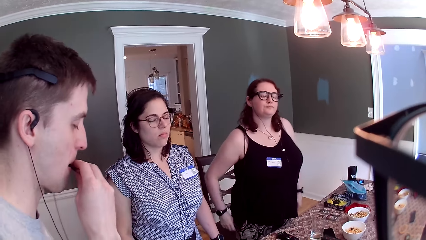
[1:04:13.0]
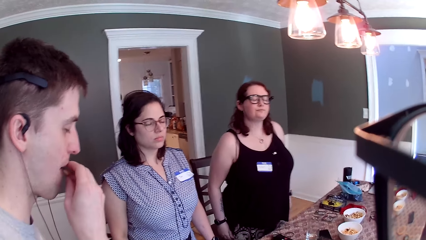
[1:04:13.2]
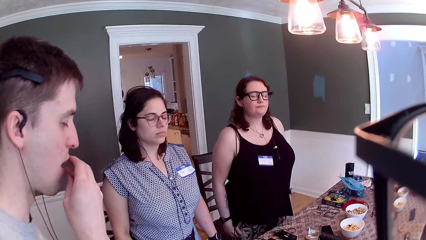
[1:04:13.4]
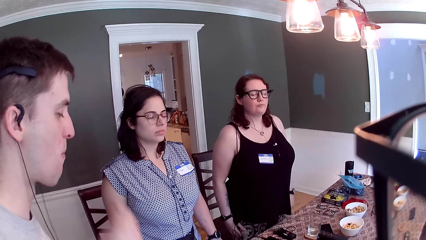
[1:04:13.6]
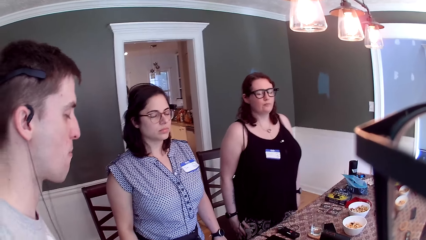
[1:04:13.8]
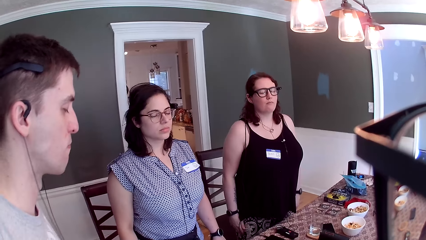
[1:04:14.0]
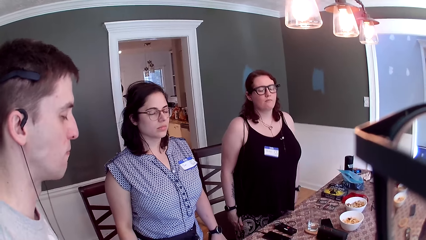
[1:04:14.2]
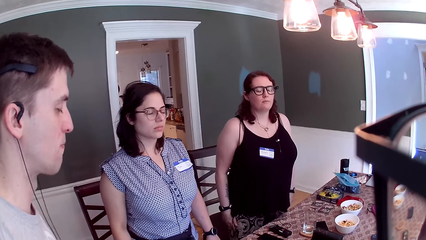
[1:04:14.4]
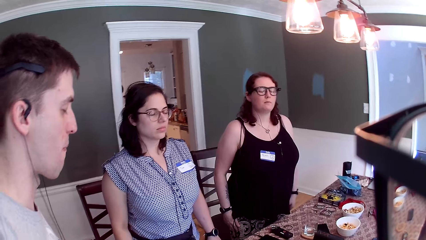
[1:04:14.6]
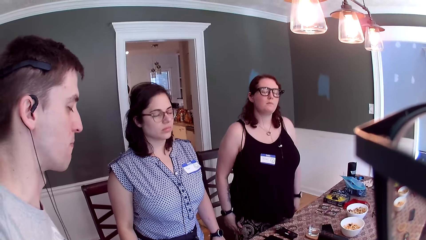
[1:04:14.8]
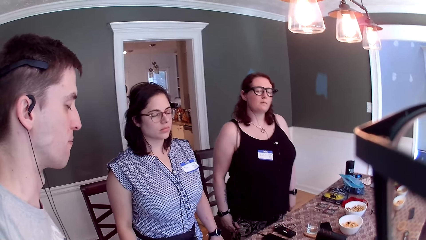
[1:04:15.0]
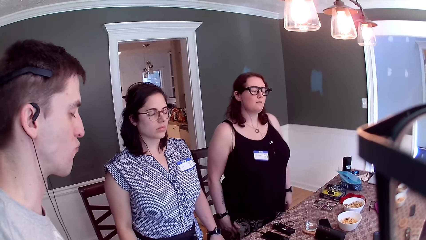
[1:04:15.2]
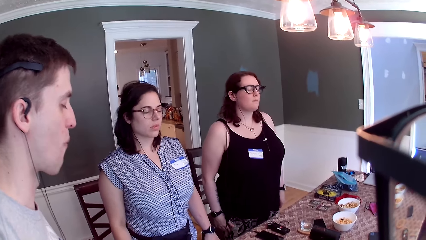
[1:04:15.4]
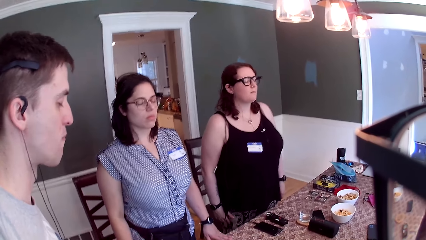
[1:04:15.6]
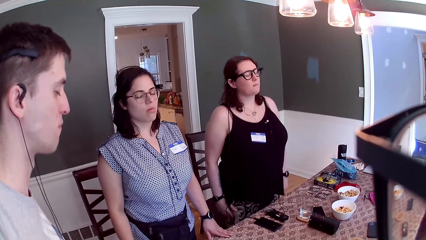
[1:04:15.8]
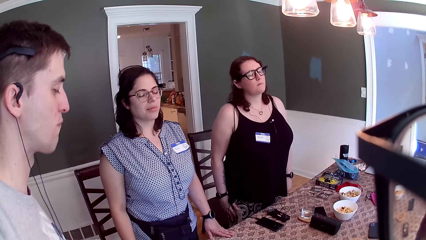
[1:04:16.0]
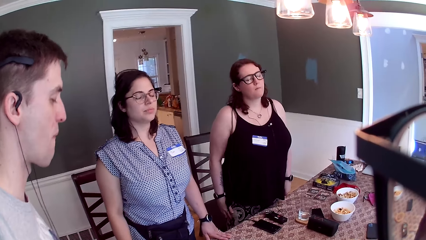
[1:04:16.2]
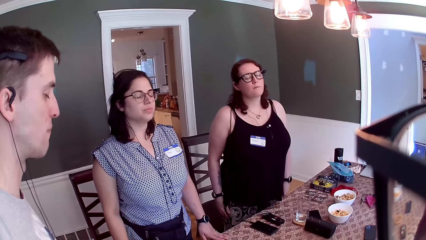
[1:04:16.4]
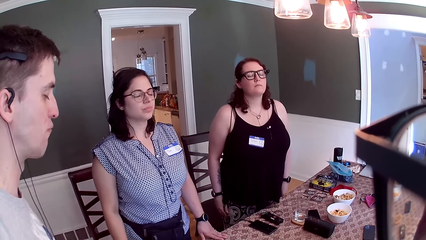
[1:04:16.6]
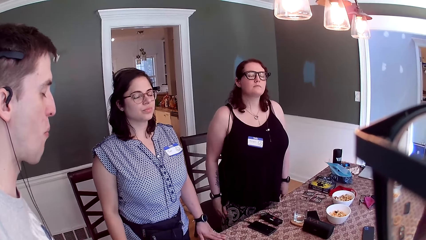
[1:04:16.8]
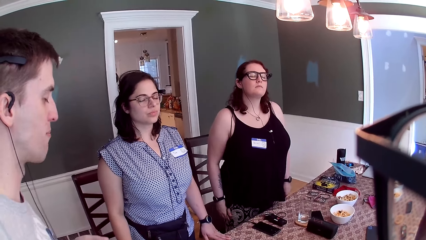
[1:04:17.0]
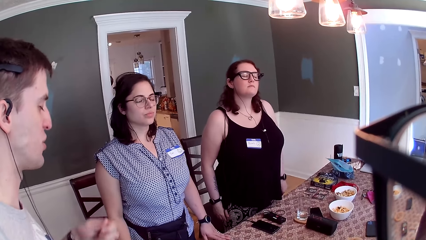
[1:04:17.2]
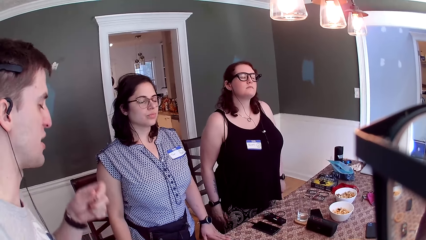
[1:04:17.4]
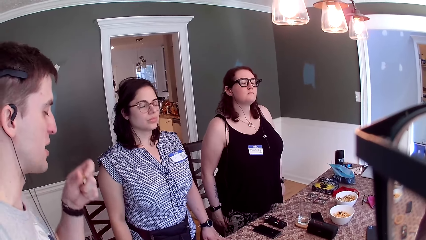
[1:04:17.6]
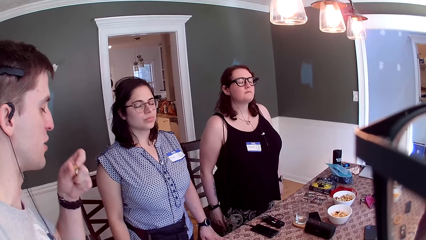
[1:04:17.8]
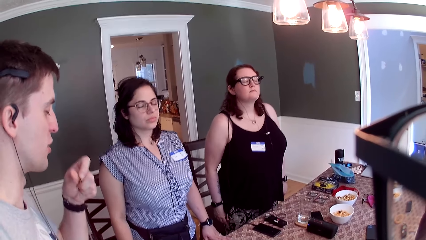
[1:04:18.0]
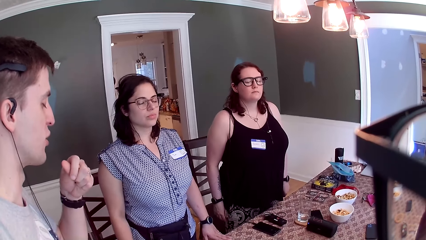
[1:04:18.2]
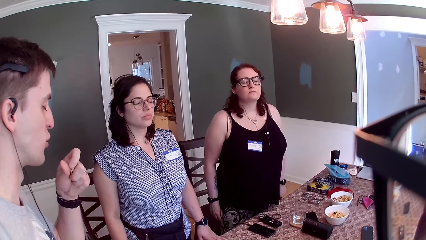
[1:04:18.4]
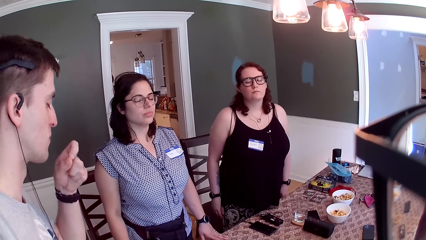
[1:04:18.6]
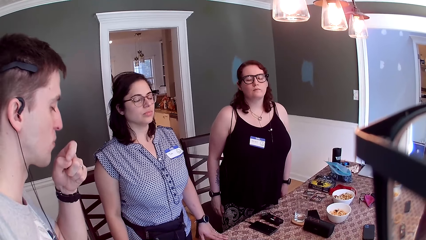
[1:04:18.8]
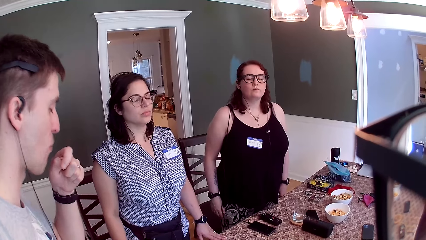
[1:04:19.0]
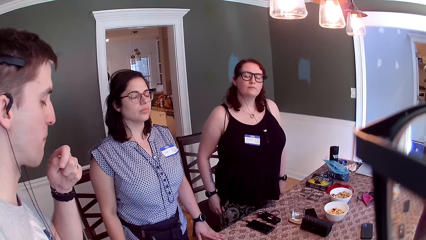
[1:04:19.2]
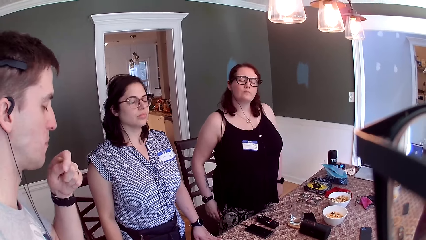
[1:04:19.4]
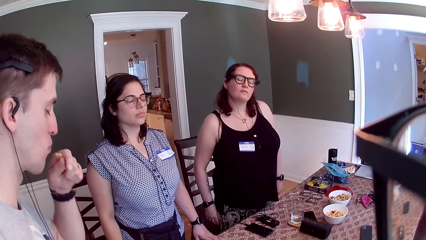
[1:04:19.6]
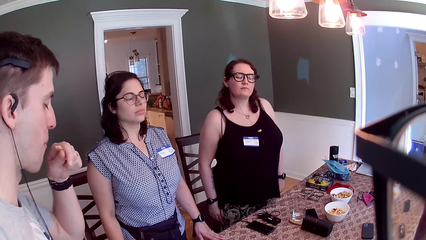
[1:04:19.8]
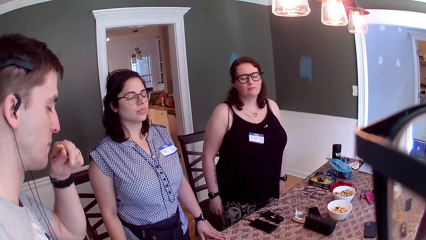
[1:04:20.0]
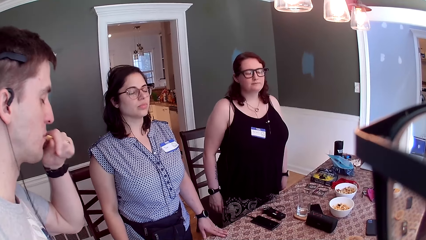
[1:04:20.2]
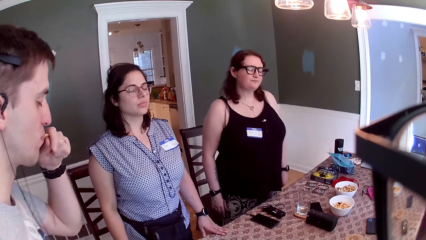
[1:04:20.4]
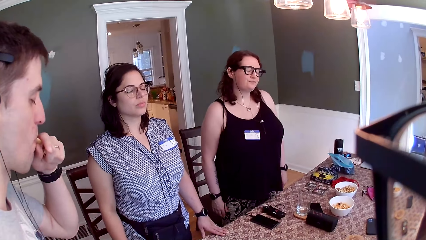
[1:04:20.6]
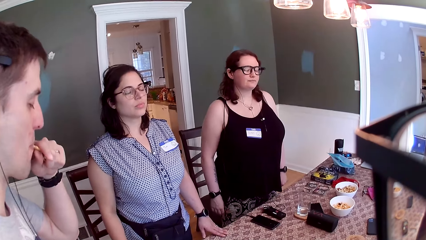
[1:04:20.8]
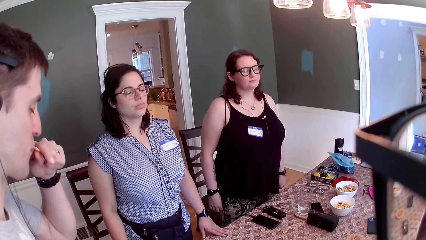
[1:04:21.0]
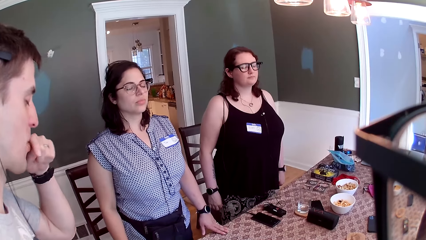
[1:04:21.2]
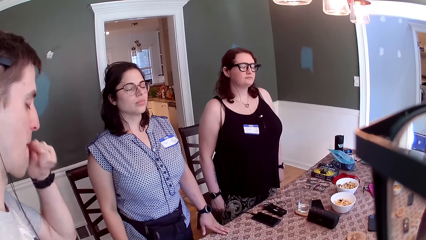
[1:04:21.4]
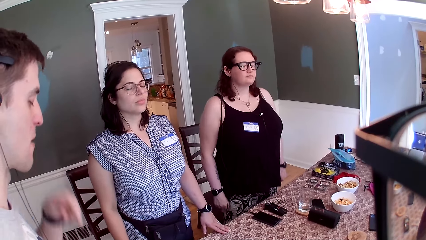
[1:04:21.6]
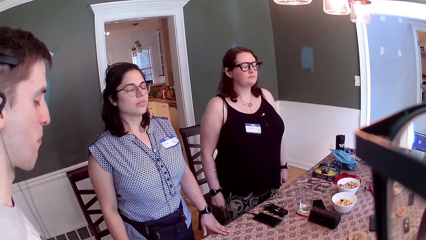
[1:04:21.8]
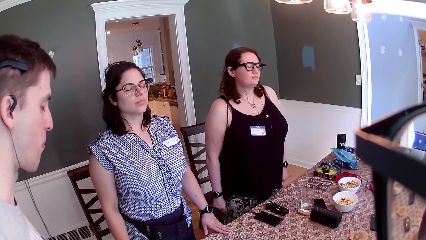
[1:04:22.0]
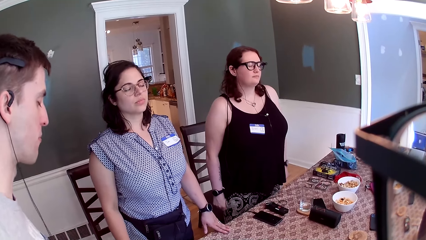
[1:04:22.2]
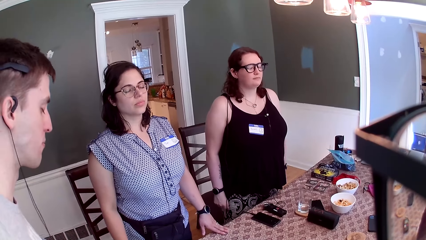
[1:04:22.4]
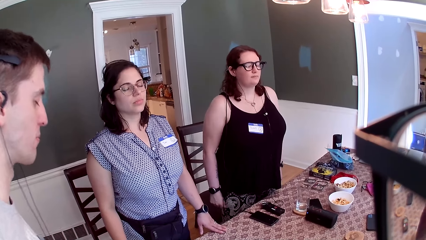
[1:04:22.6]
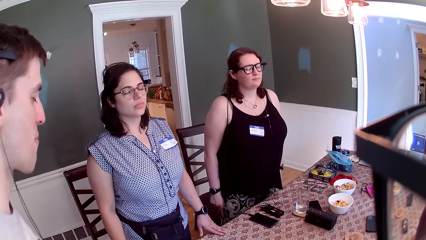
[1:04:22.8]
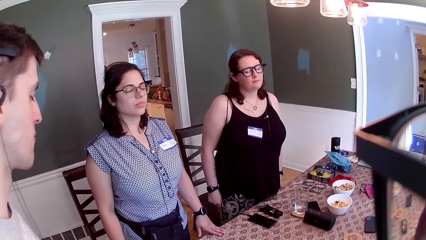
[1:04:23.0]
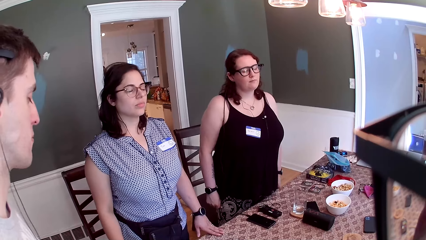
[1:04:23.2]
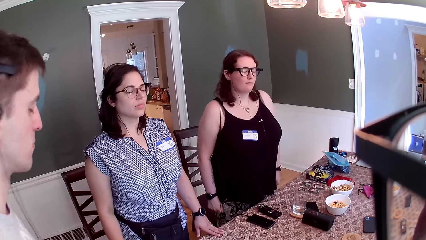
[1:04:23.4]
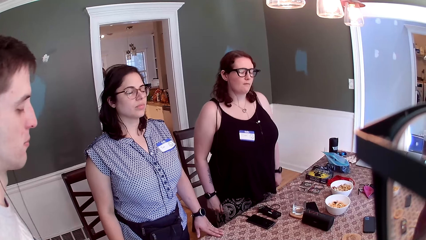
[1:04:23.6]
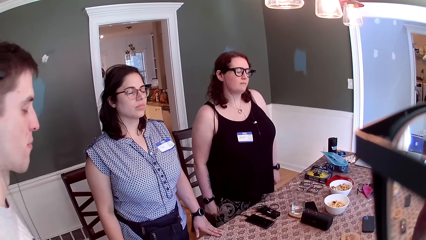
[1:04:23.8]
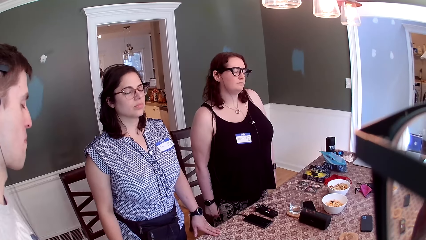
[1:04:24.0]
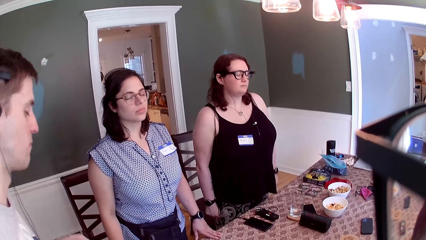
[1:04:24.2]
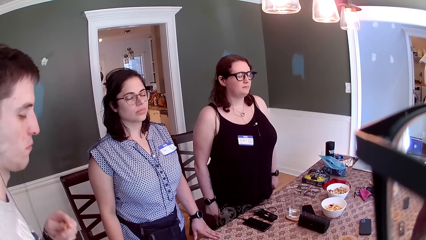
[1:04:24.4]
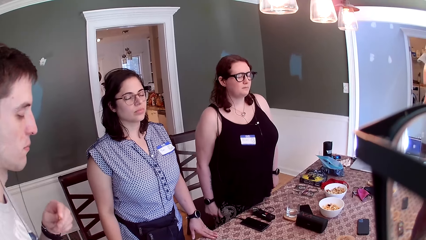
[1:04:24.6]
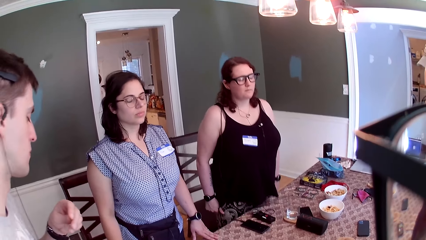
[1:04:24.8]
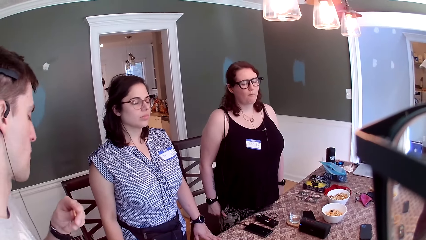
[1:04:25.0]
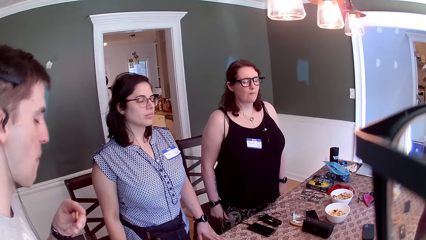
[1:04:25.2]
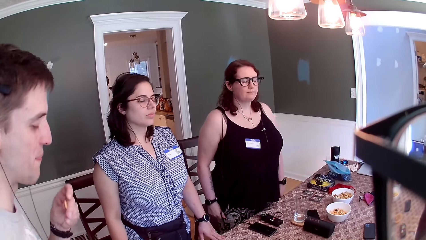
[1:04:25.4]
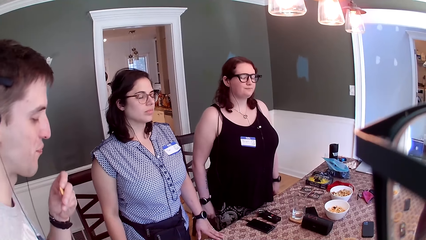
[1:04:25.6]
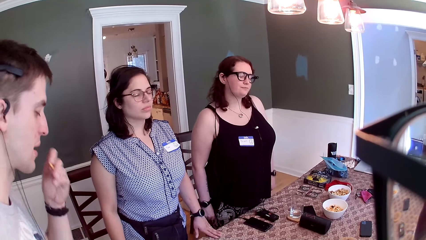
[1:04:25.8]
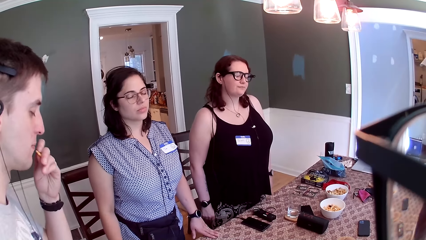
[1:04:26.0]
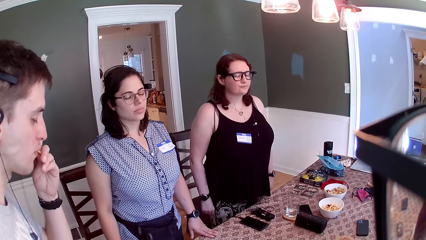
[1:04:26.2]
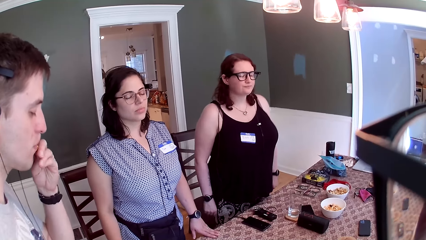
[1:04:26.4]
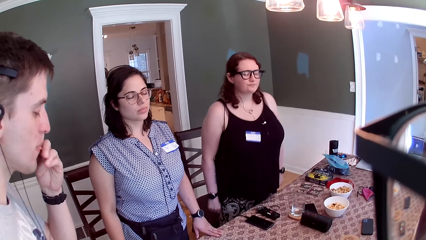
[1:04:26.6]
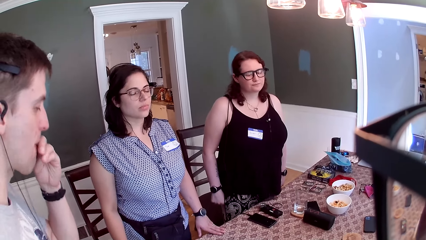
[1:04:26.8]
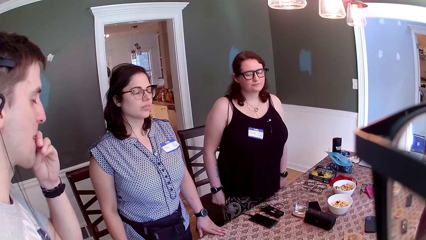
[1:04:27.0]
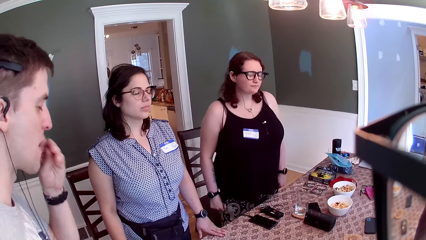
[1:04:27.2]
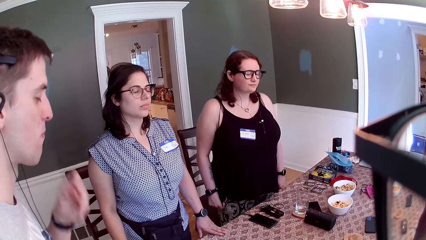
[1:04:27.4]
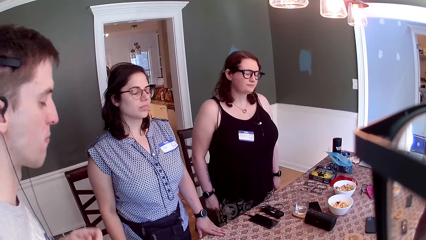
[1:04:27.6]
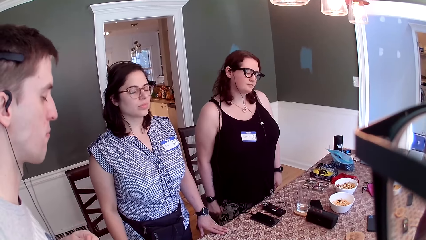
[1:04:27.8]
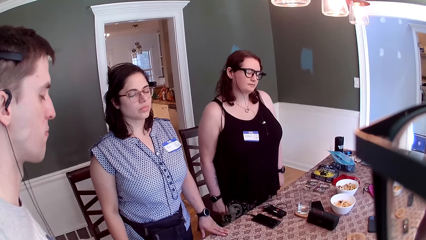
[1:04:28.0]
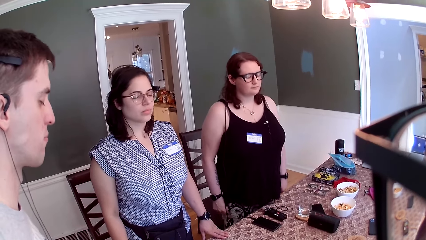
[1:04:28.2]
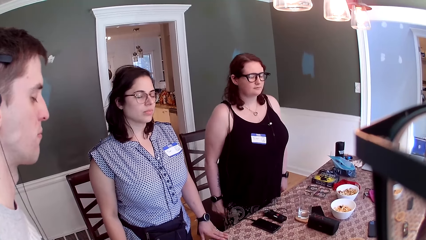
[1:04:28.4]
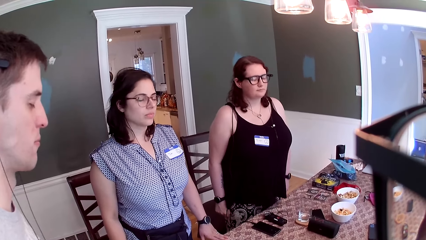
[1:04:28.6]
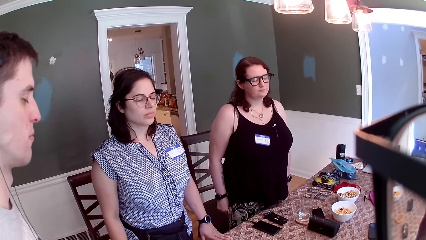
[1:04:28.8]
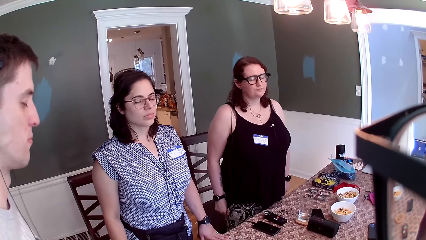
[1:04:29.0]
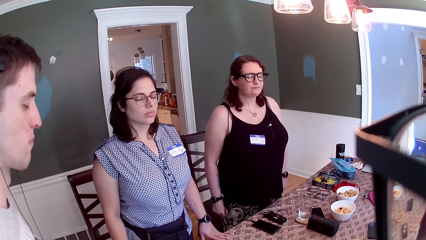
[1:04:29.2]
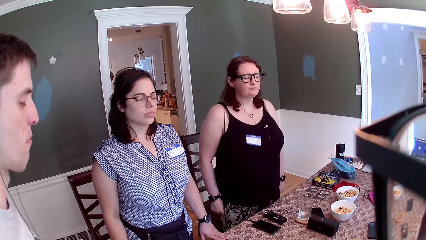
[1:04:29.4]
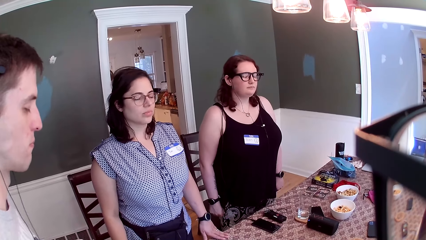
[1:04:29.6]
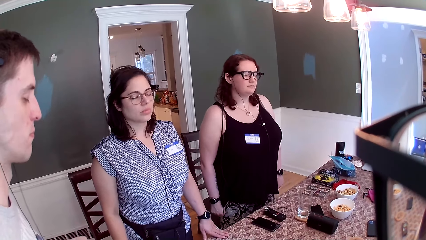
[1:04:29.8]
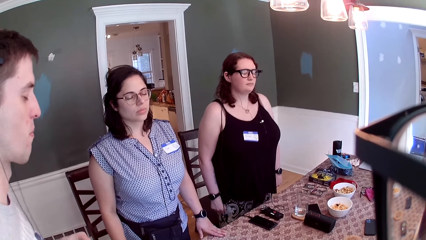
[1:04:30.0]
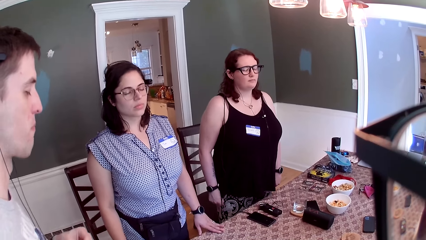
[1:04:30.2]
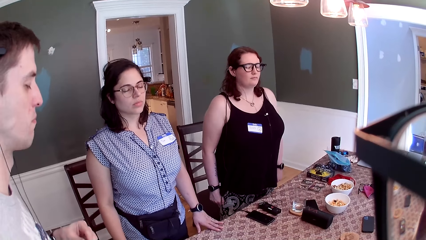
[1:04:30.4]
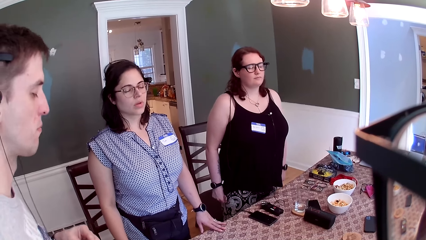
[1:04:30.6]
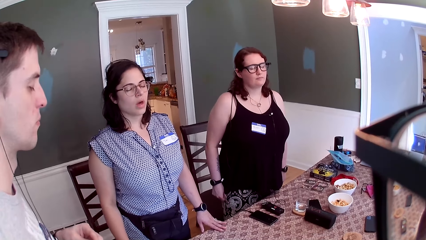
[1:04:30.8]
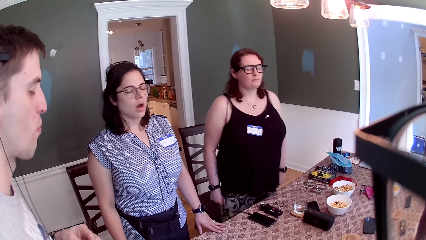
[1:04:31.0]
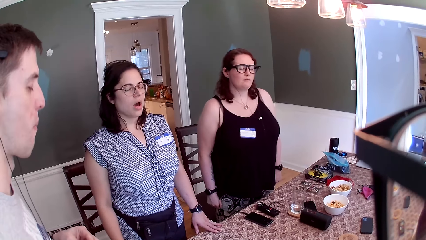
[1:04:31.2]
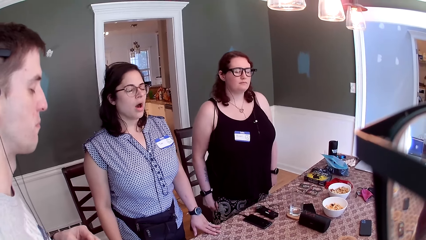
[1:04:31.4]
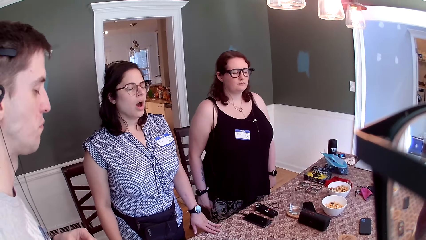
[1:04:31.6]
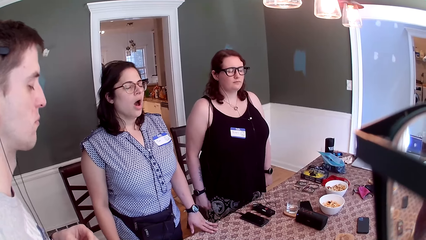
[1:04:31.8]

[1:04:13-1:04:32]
The second woman dances. The second man puts the snack in his left hand into his mouth. A virtual assistant converses with the people at the table.
